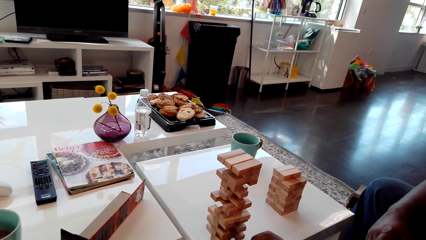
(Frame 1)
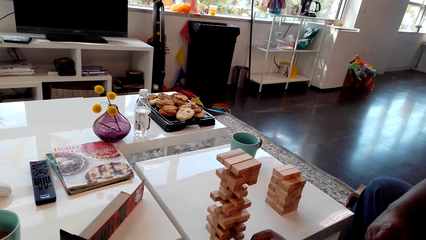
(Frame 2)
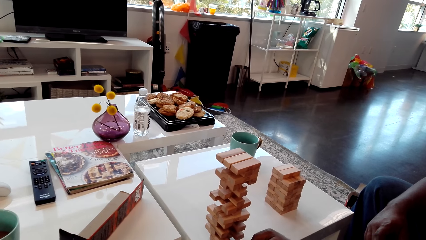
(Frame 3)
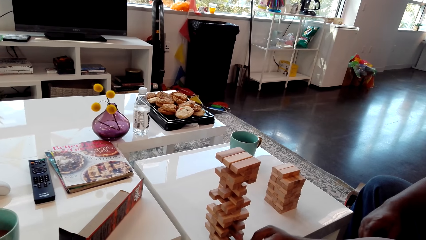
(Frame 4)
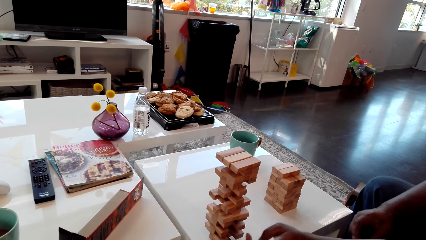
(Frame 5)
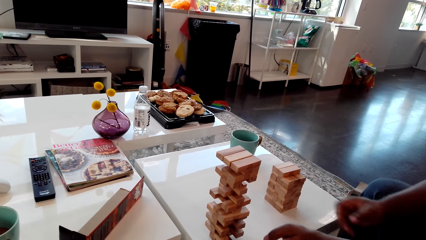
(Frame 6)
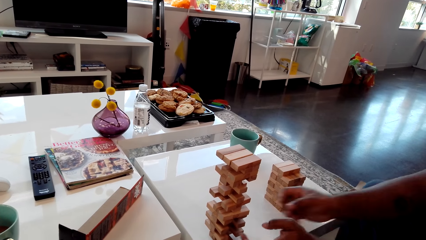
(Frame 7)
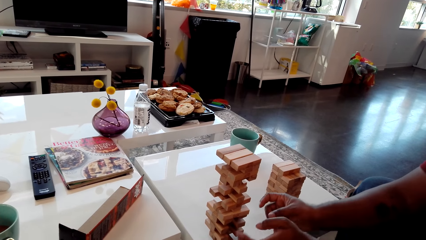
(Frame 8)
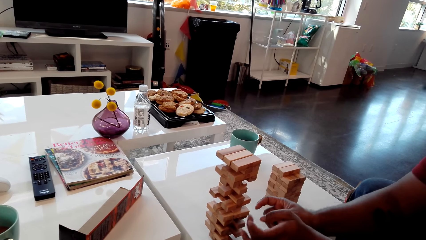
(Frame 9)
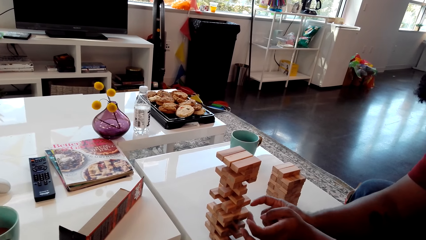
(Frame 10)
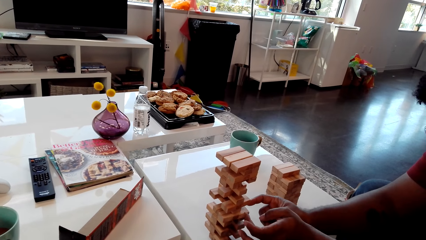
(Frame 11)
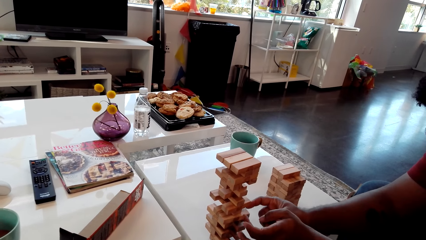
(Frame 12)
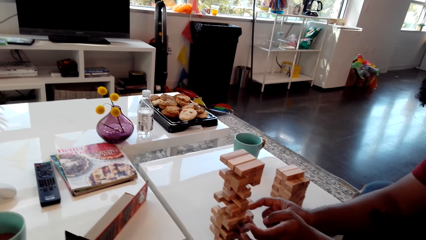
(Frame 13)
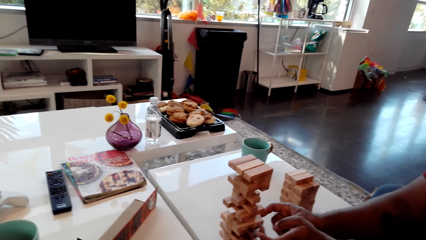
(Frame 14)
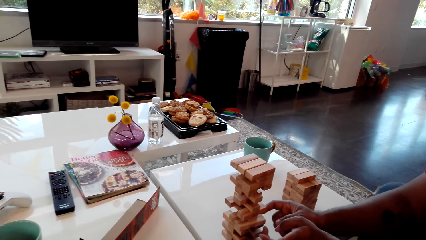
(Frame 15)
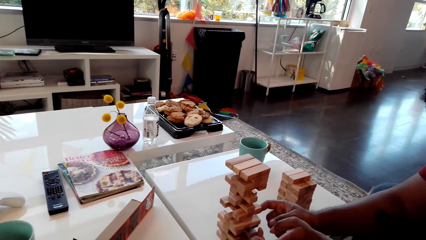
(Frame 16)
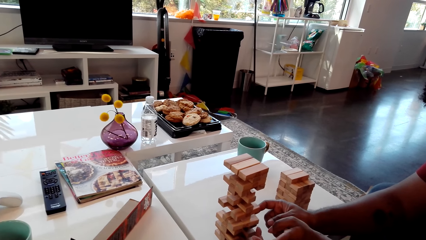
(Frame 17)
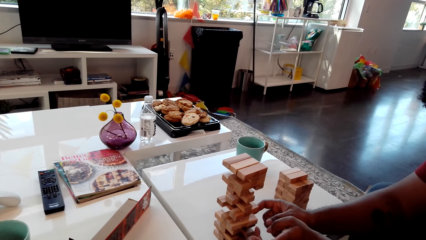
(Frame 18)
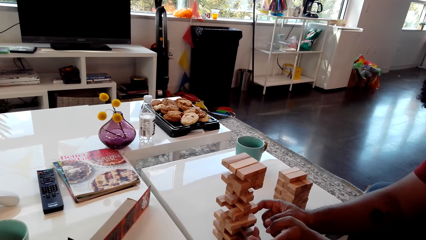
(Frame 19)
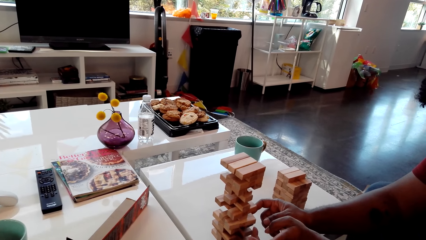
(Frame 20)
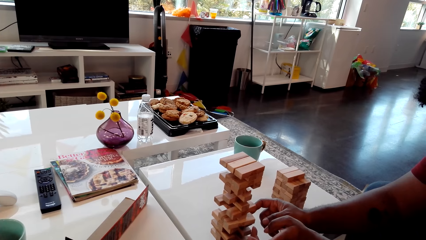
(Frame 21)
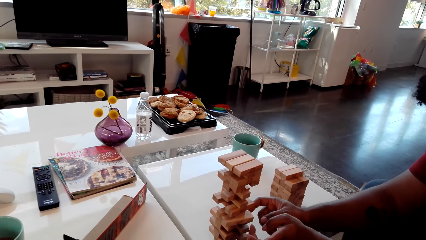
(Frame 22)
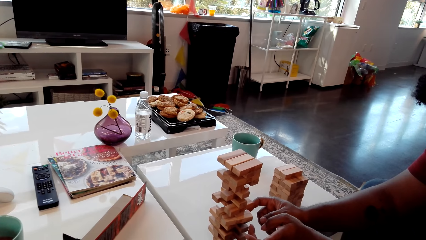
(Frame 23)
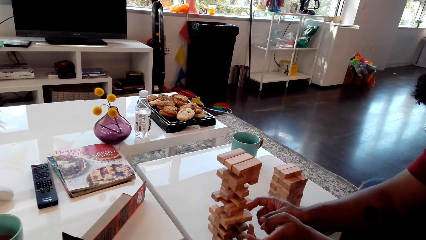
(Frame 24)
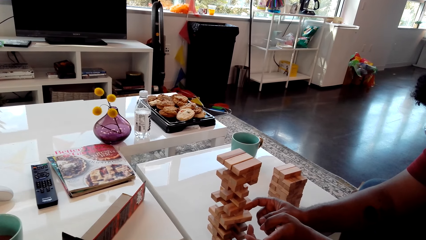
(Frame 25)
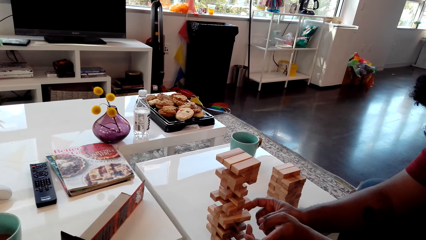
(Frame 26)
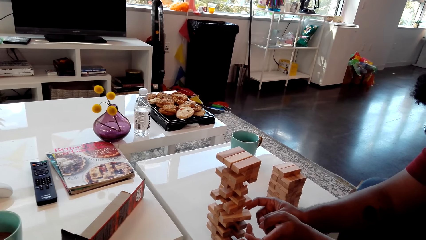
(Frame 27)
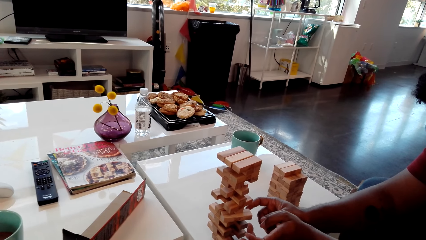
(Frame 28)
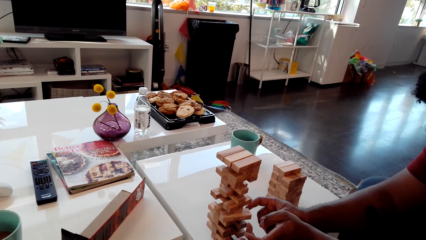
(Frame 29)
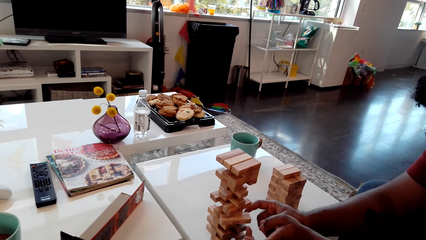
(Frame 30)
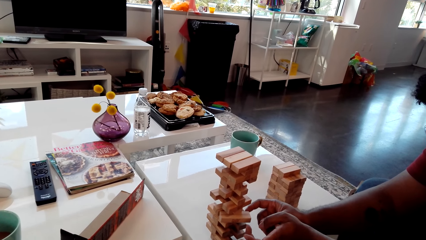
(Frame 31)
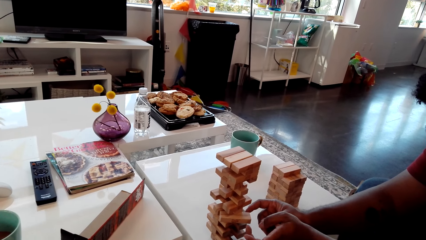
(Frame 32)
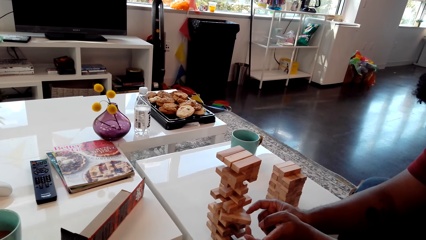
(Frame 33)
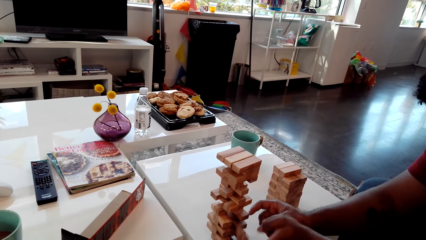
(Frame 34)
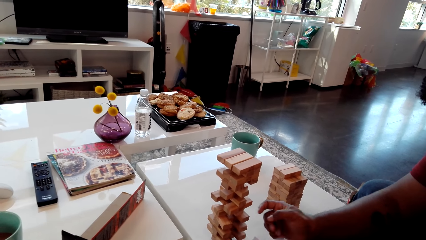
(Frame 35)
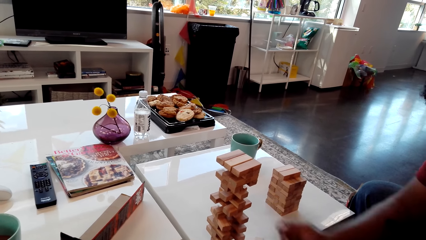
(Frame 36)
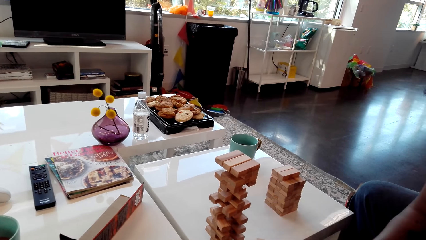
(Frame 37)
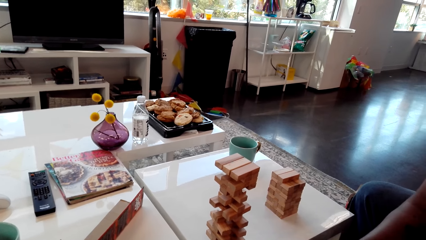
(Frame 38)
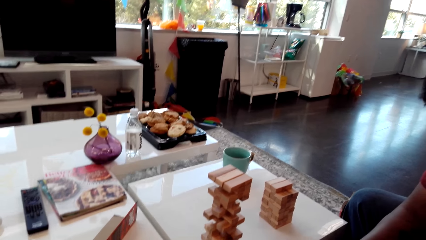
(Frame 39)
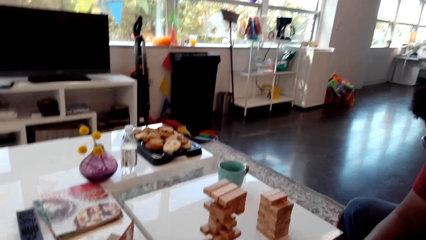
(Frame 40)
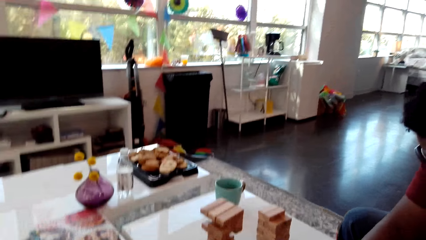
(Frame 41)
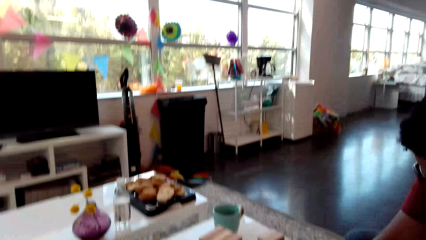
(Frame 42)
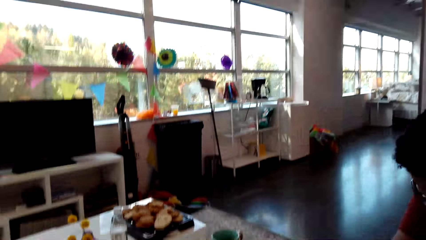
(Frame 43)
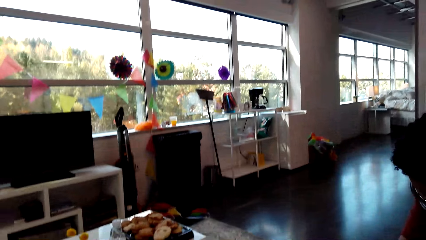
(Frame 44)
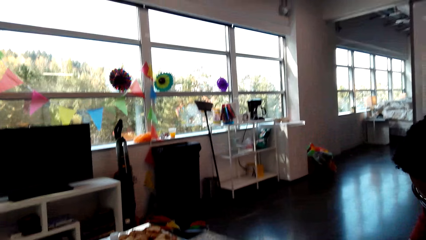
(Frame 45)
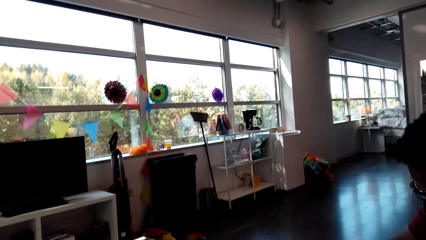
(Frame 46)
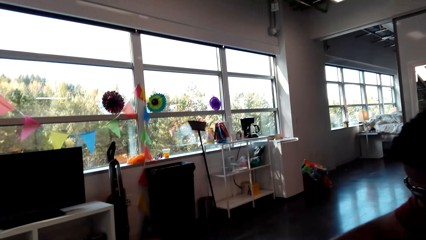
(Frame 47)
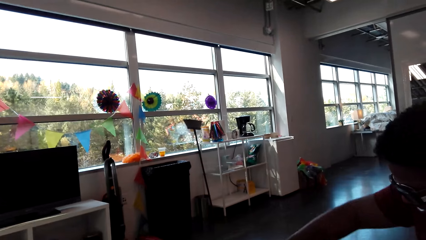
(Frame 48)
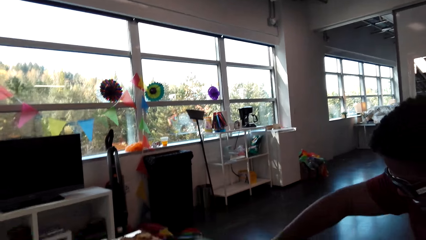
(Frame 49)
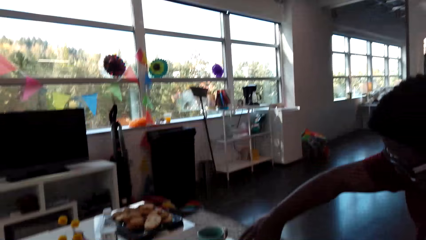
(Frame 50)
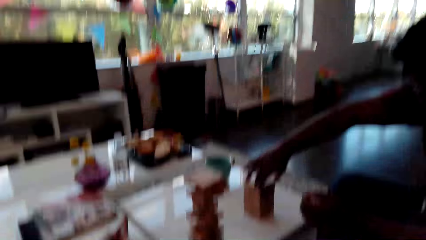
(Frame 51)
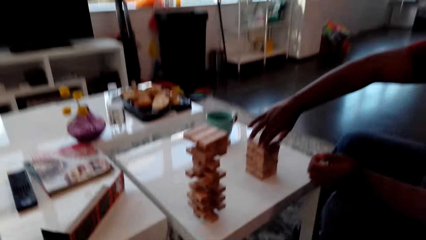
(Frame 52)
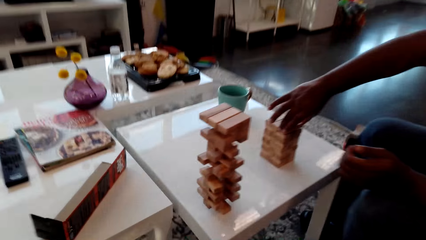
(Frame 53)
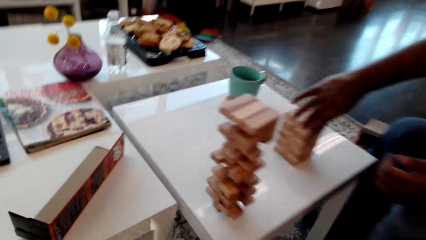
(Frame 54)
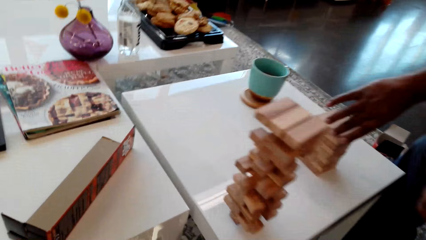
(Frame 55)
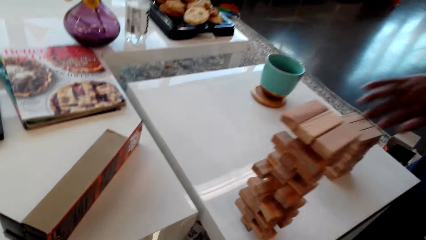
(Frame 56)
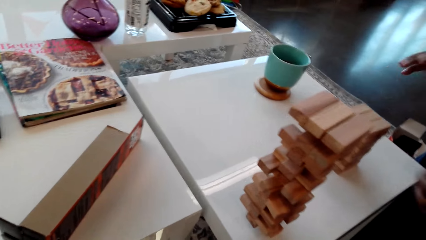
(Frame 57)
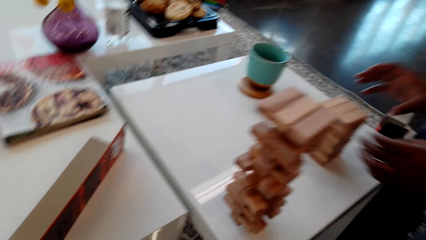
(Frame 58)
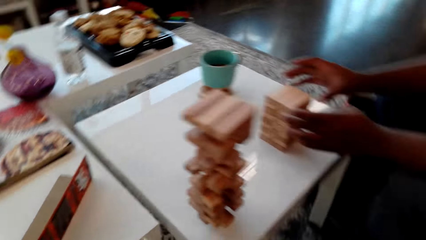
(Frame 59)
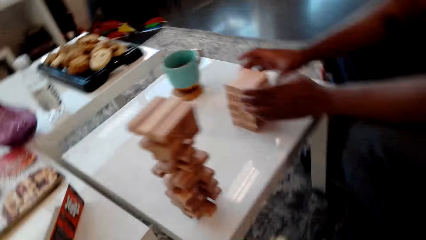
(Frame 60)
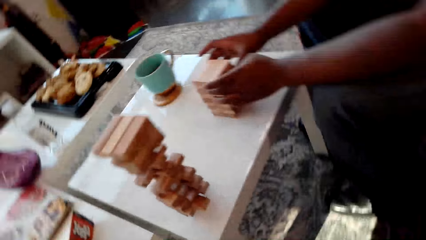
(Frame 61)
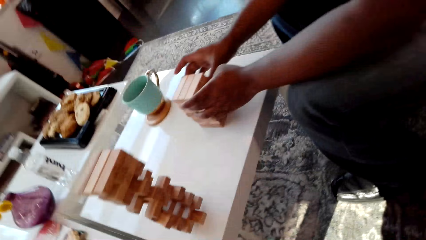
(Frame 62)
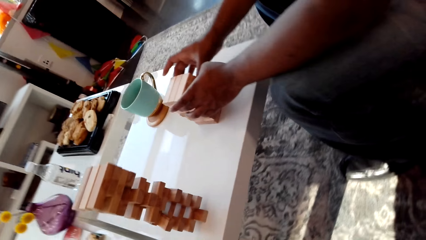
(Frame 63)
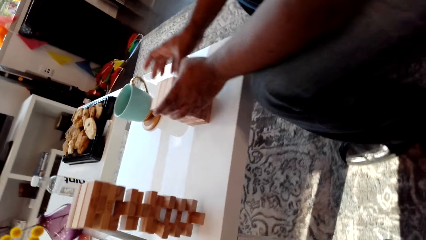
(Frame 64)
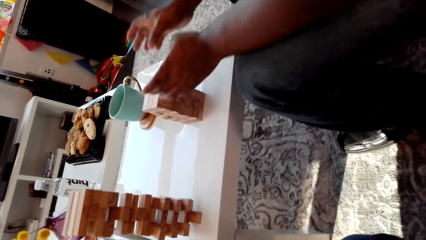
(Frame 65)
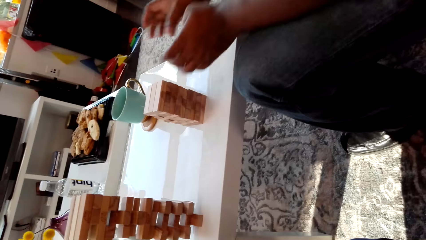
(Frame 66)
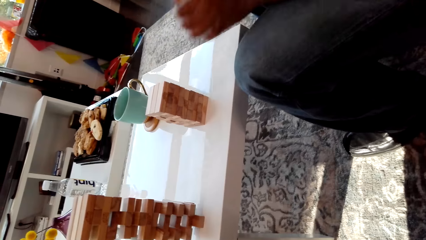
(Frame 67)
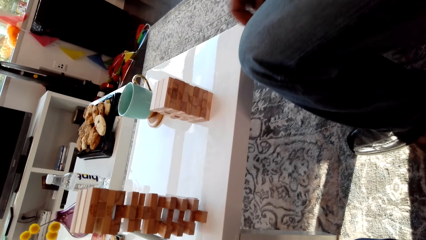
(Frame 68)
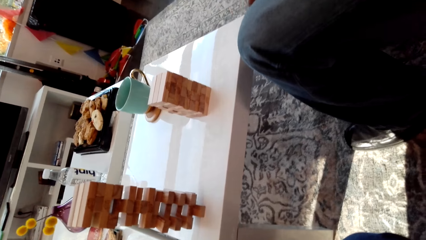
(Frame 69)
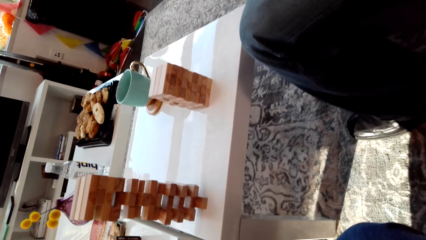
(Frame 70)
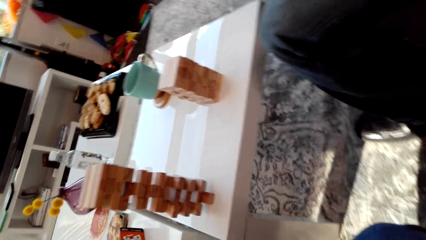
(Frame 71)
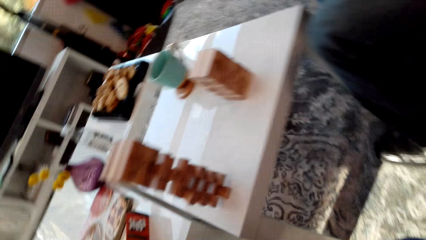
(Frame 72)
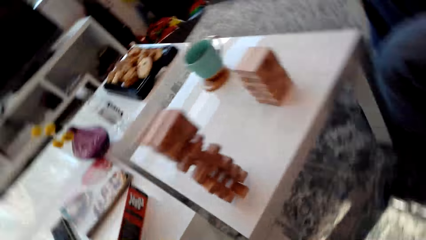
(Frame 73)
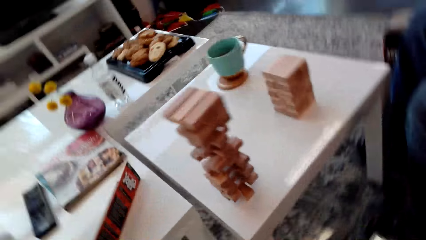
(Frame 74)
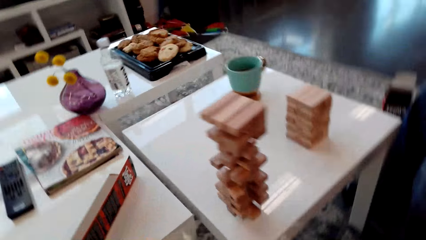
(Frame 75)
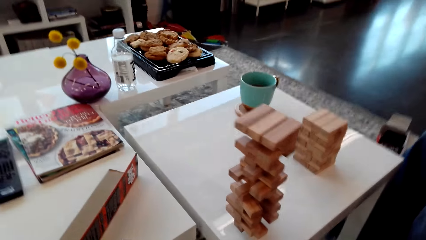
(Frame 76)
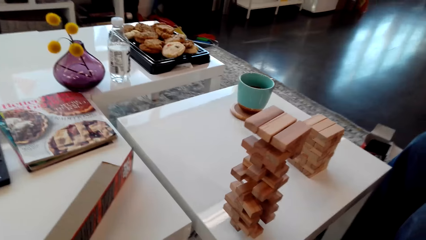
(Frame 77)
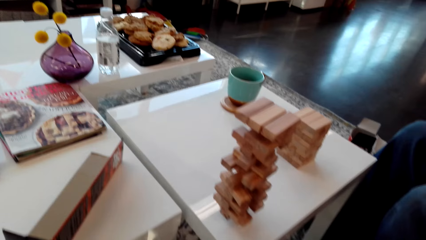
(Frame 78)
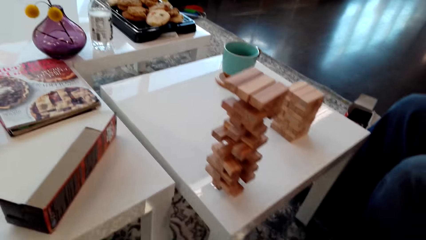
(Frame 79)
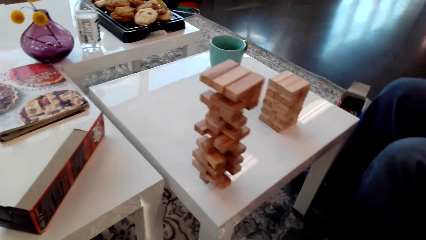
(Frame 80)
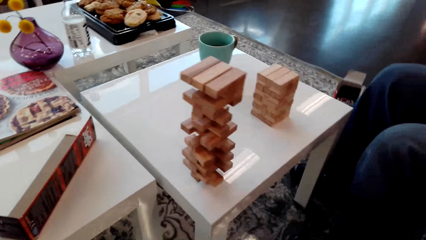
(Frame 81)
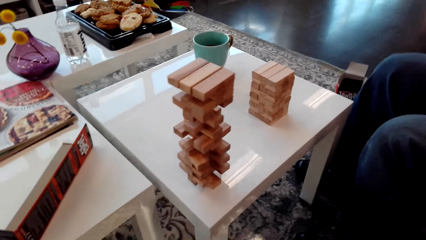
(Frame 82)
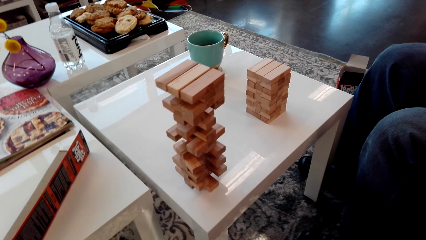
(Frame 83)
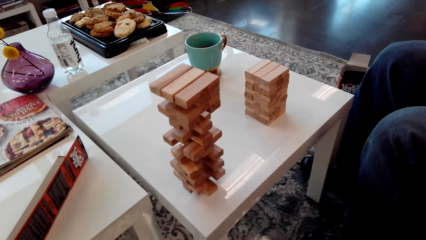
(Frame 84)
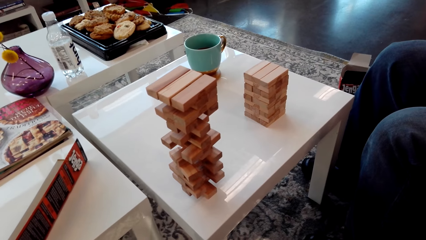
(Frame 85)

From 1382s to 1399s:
A man puts the giant tumbling blocks on the table. The man touches the giant tumbling blocks with his hands.
